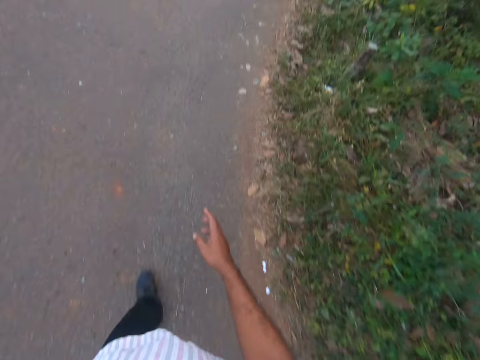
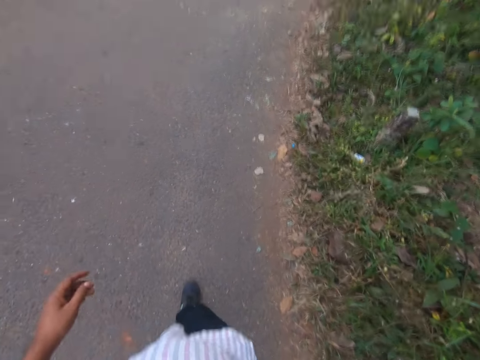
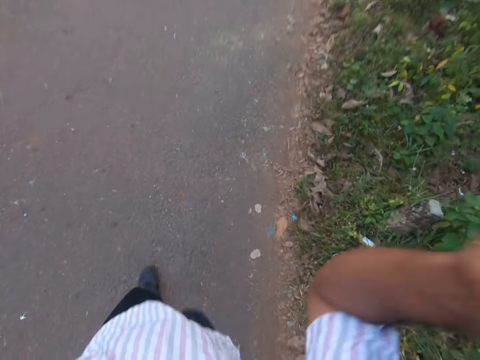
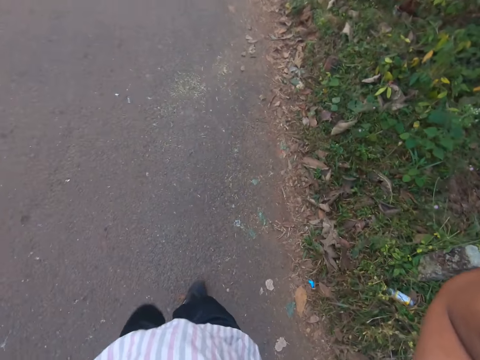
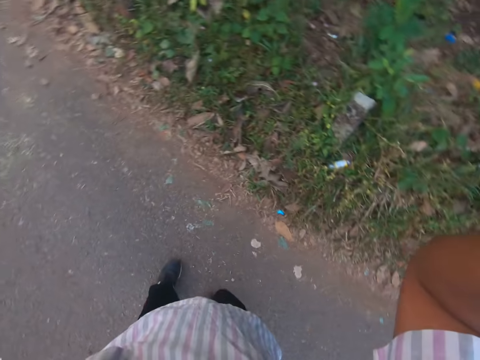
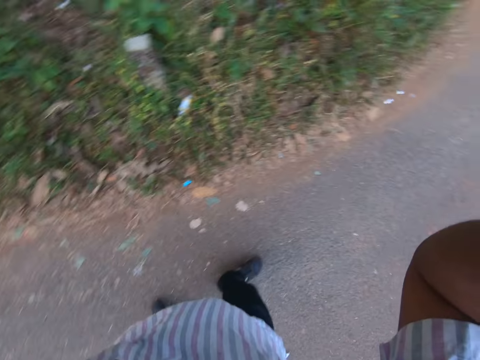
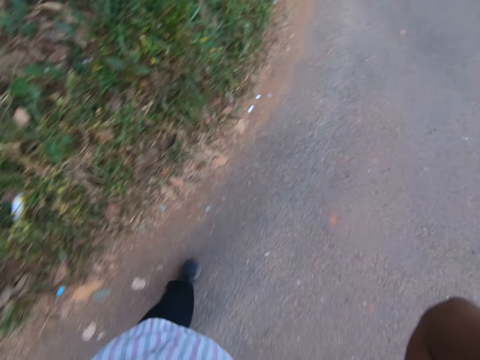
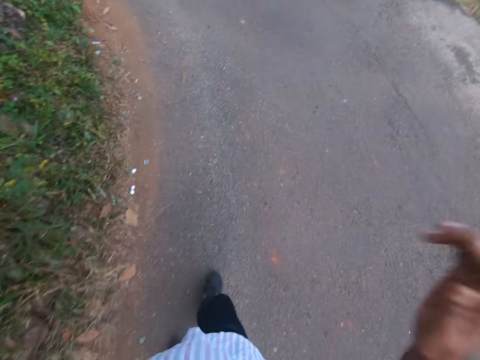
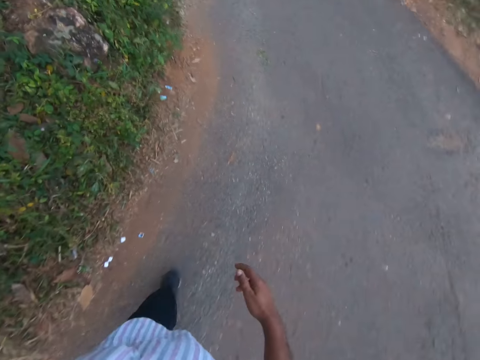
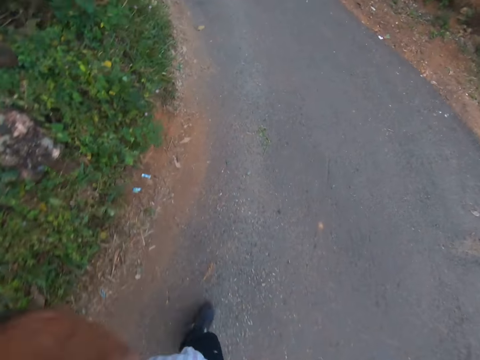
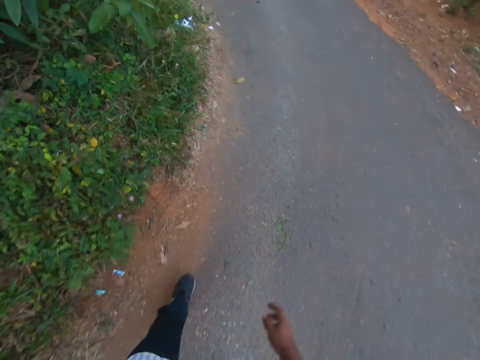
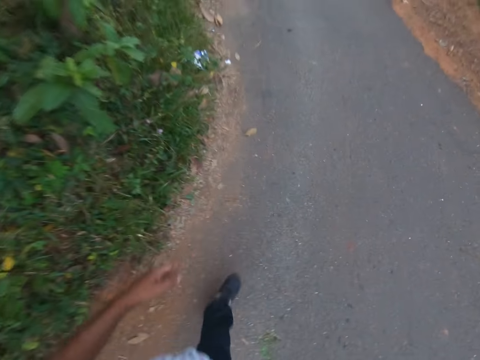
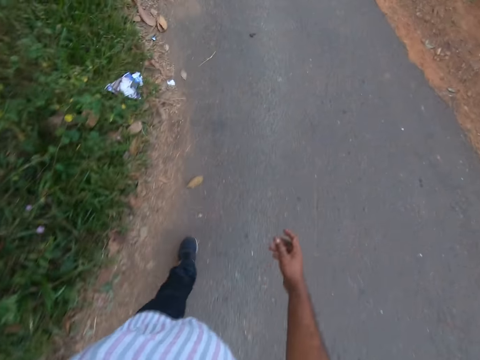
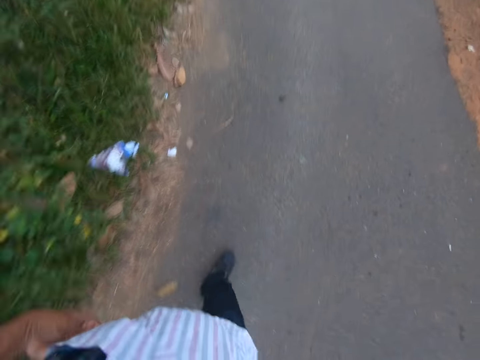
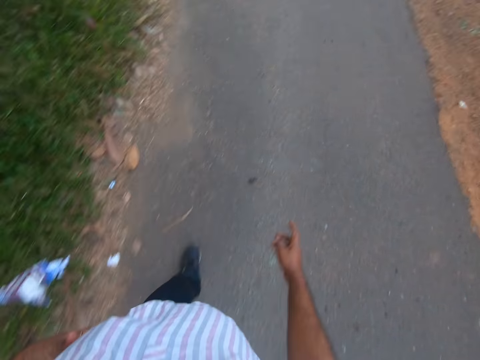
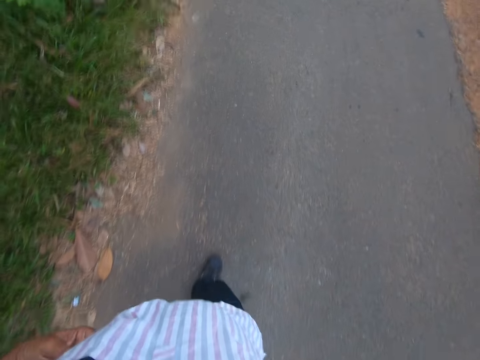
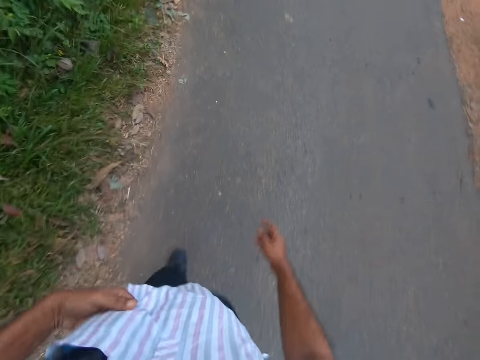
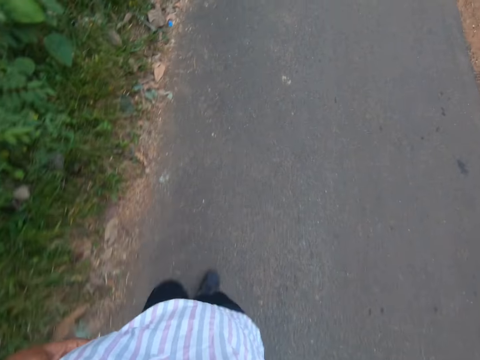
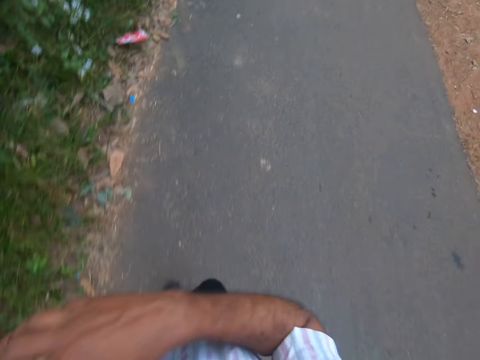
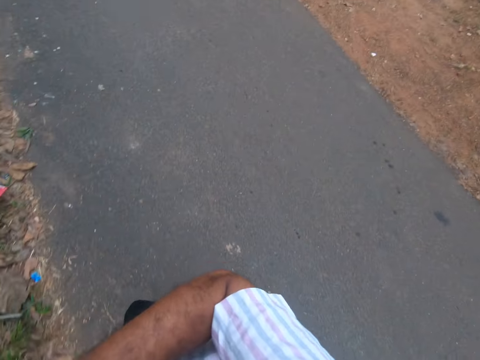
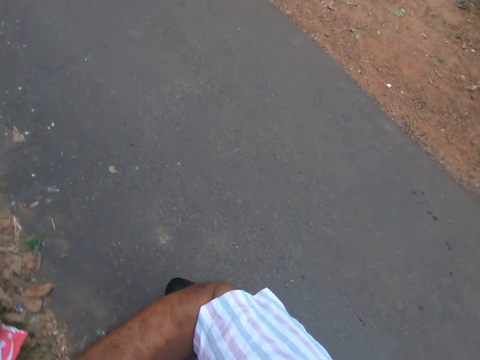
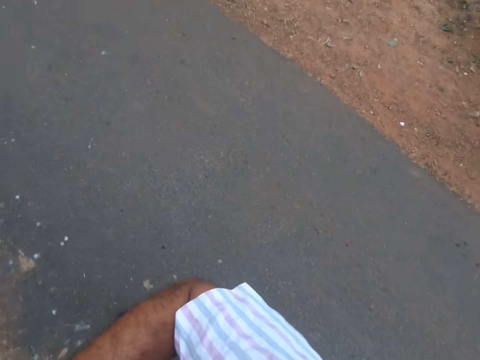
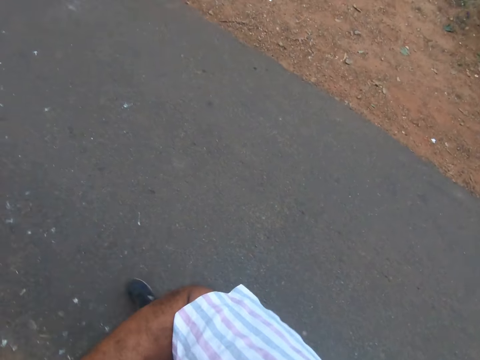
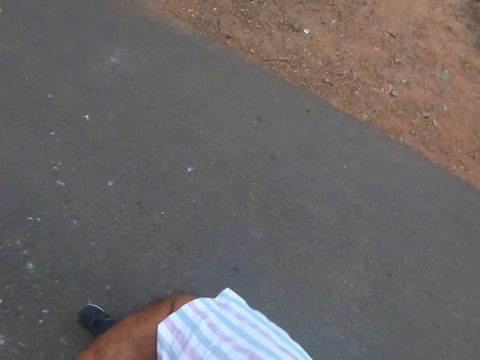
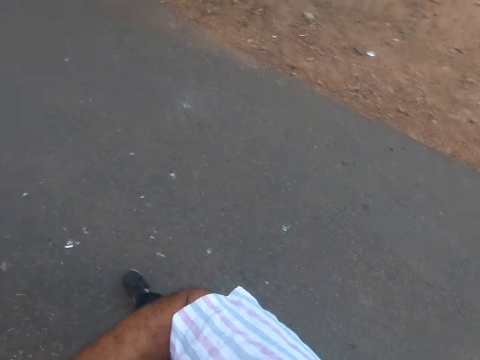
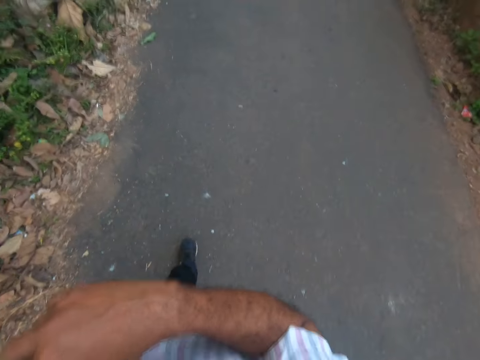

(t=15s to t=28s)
The camera wearer adjusts the camera with his right hand. He walks around the area. He raises the right hand. He removes his phone from the pocket.

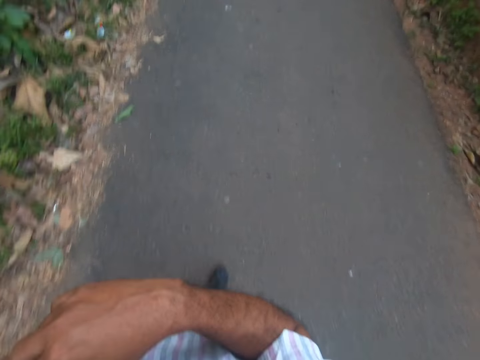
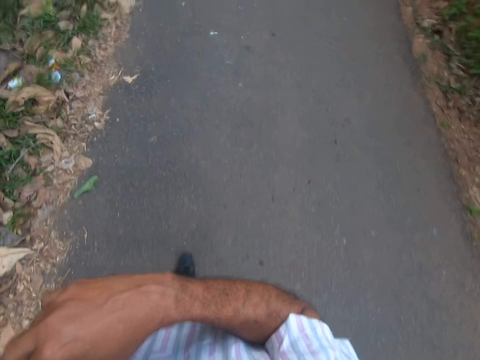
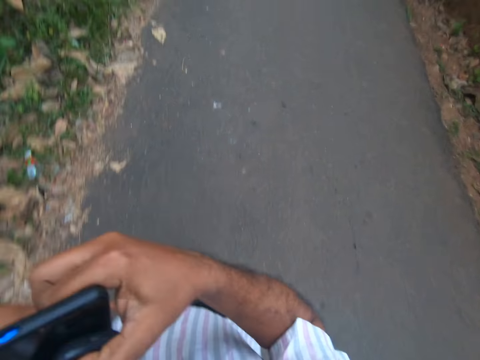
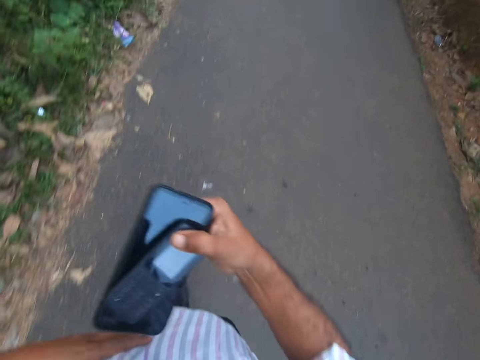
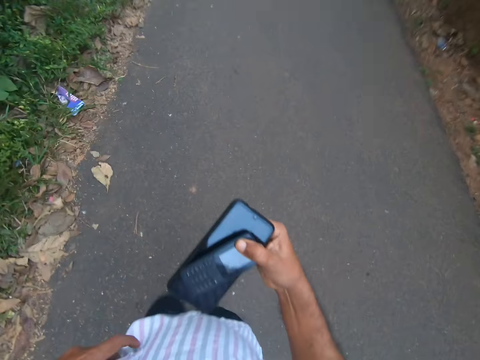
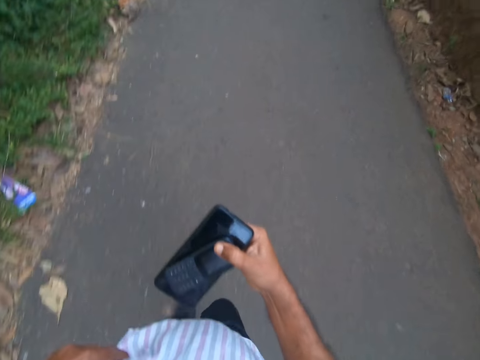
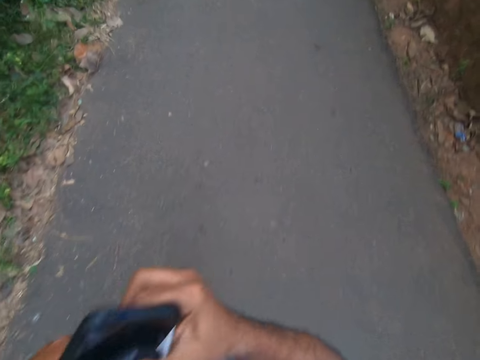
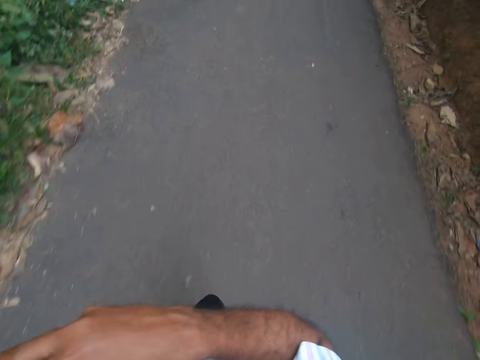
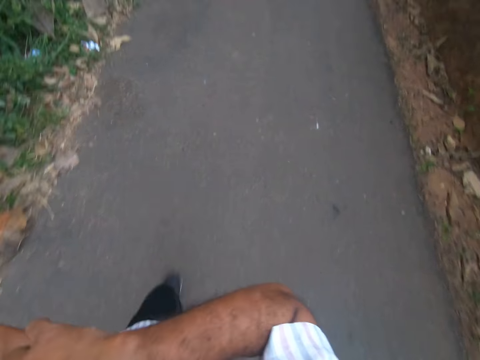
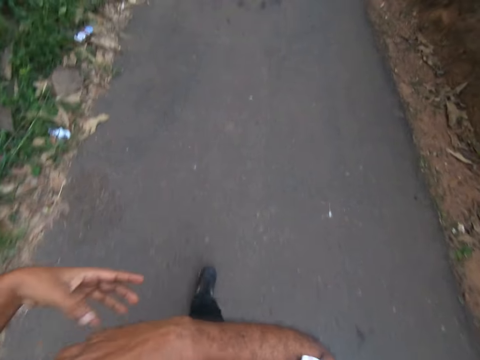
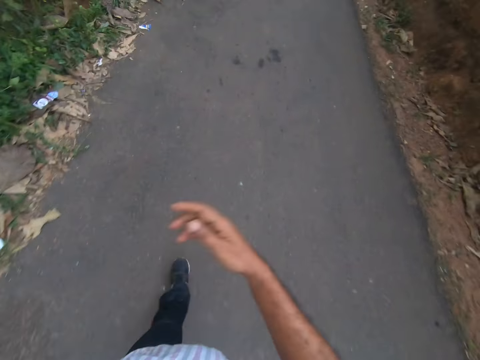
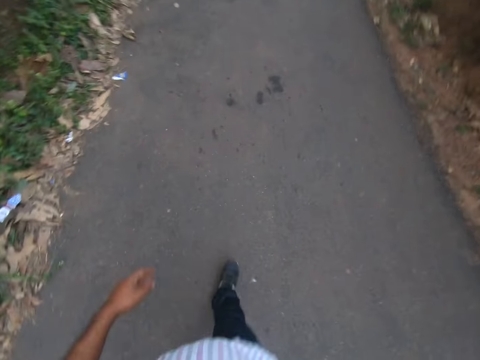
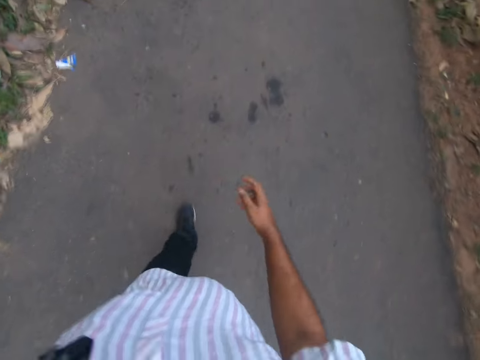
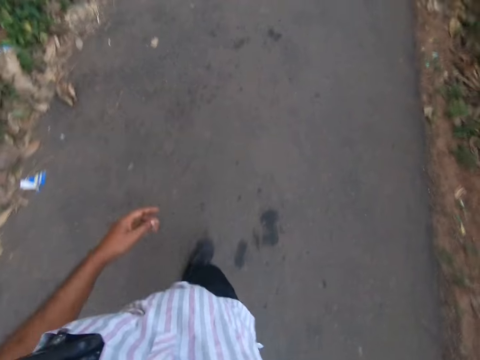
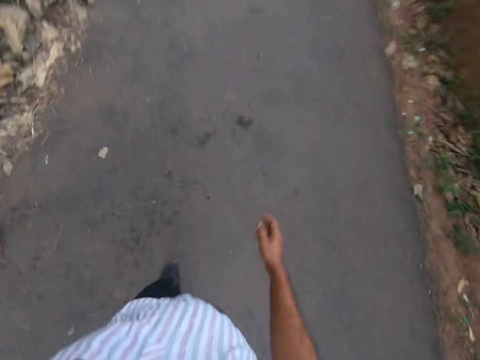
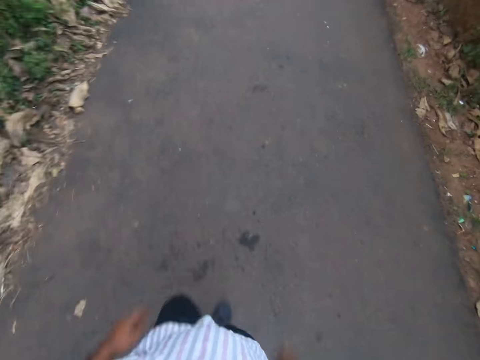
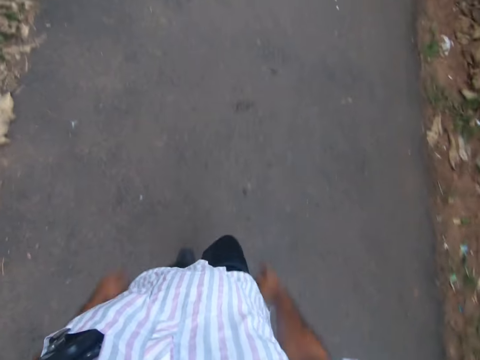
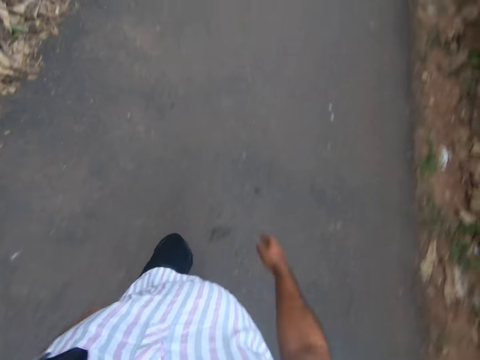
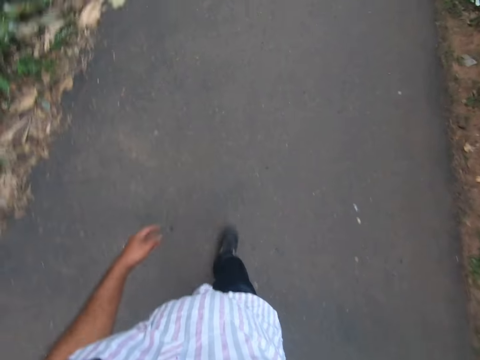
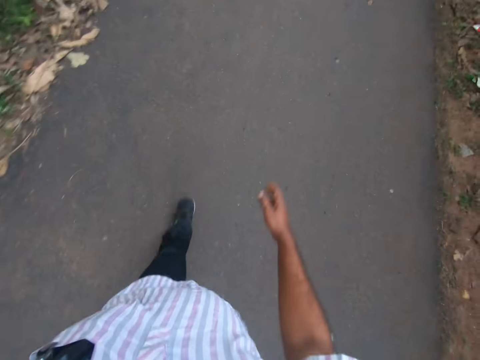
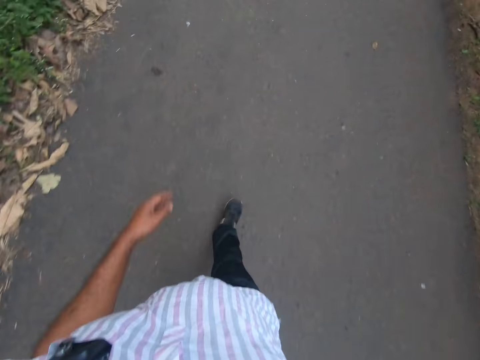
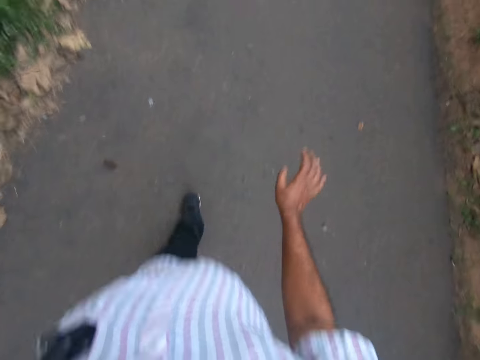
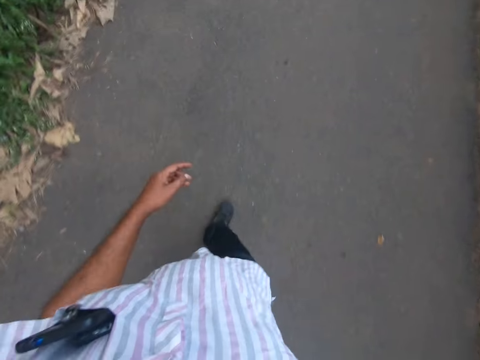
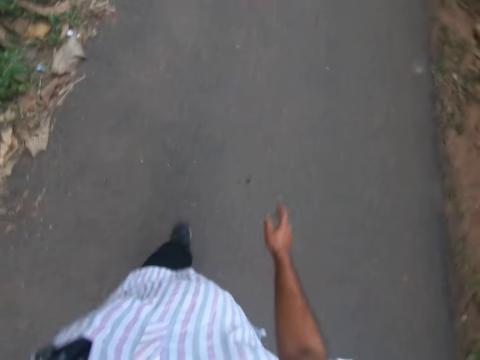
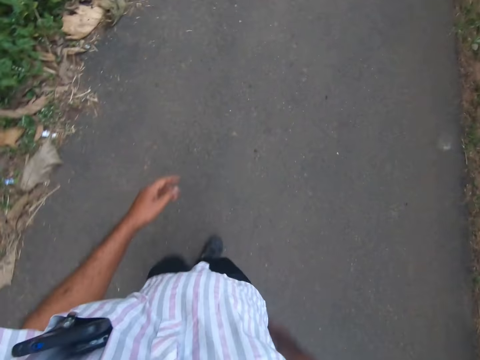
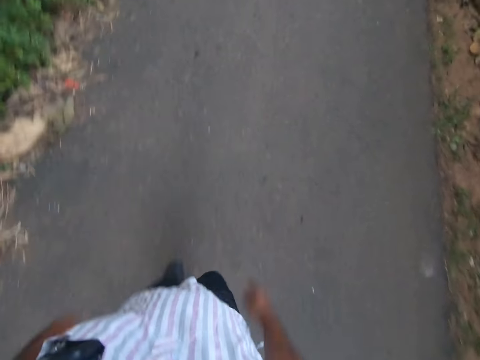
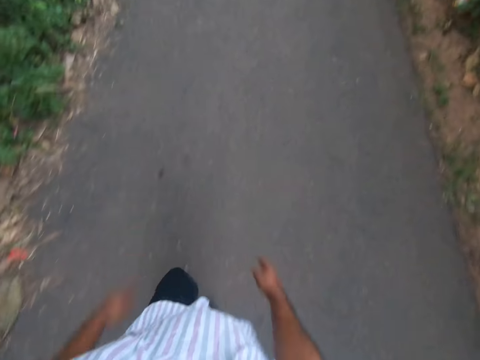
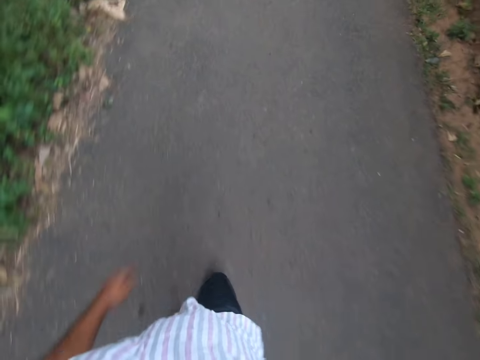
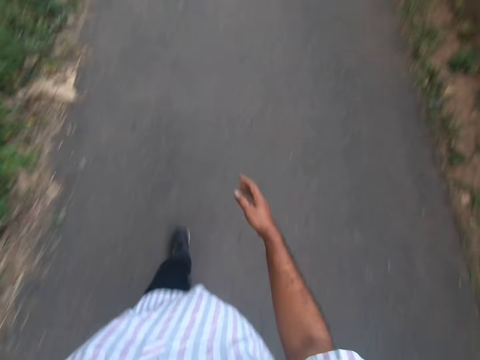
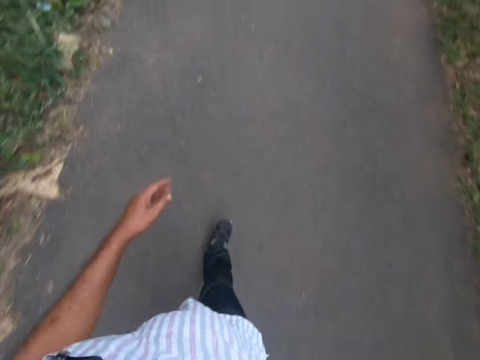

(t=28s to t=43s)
The camera wearer removes the mobile phone from the pocket. They walk around the area. They put the phone in the pocket. They walk around the area.
